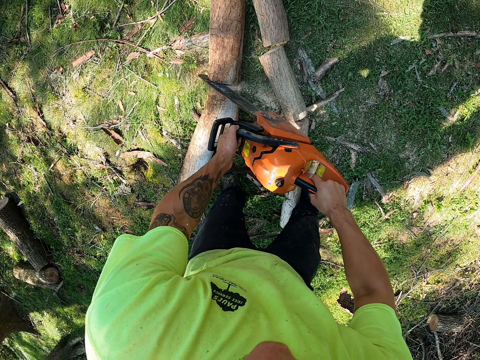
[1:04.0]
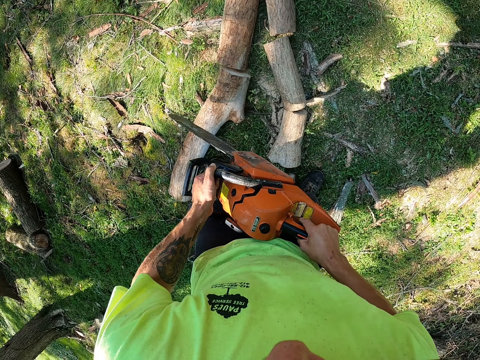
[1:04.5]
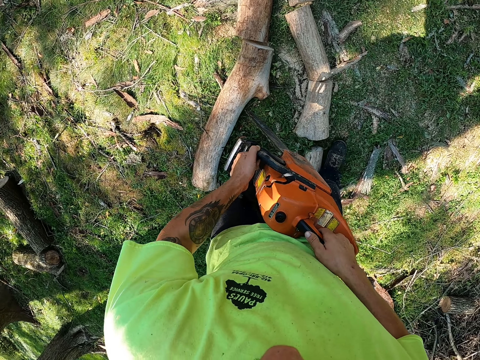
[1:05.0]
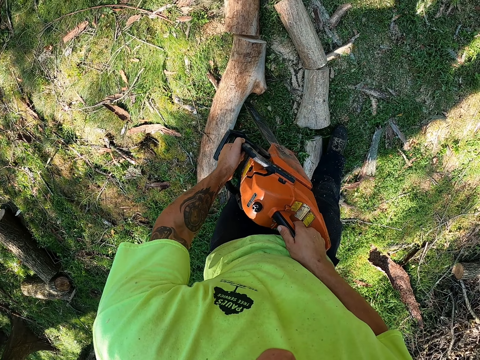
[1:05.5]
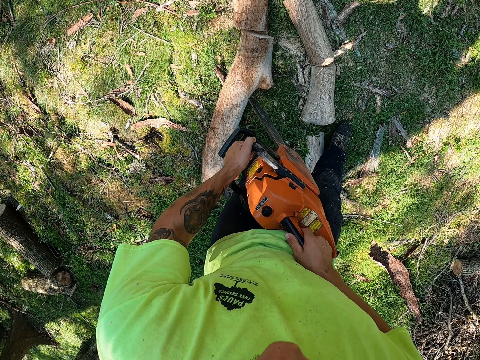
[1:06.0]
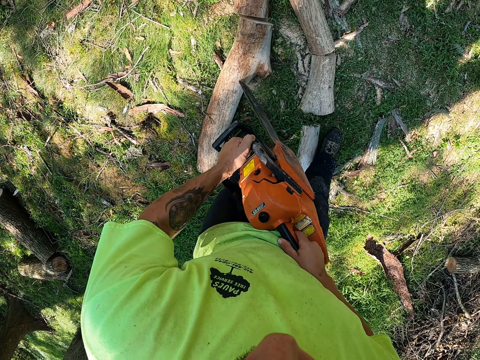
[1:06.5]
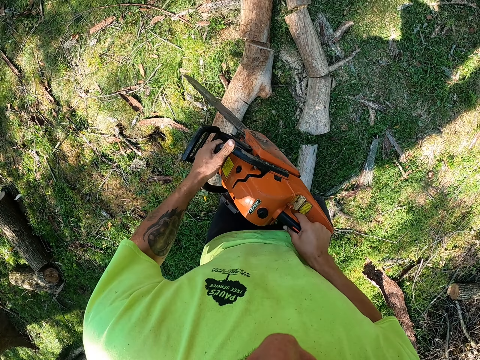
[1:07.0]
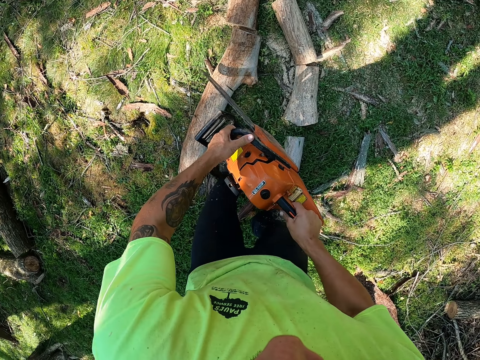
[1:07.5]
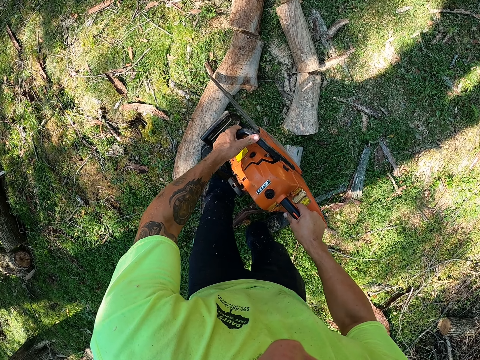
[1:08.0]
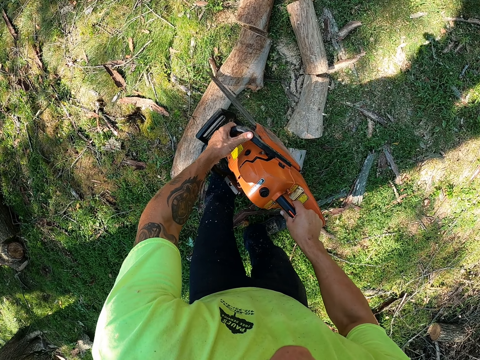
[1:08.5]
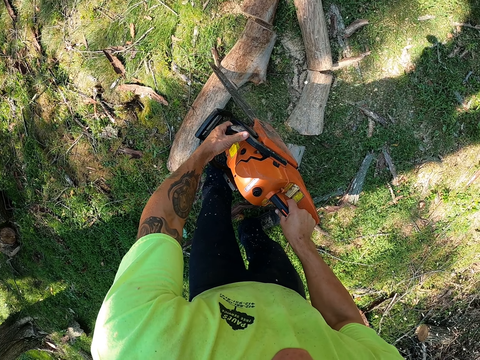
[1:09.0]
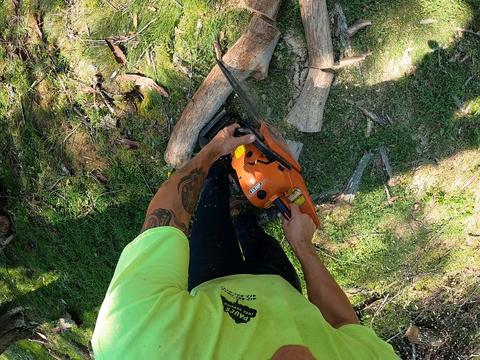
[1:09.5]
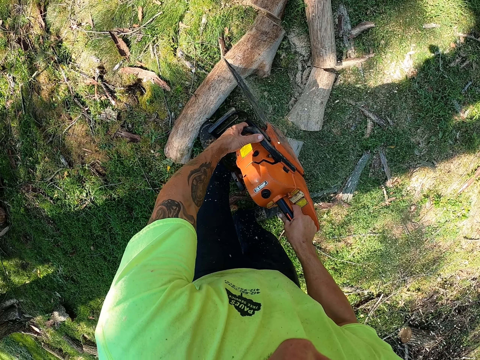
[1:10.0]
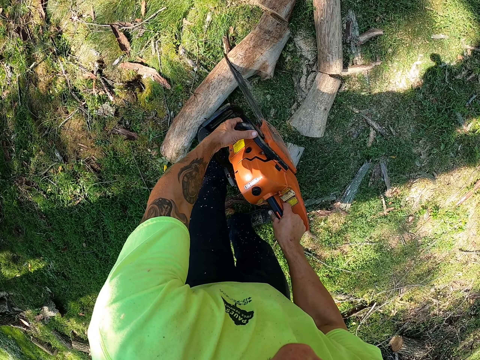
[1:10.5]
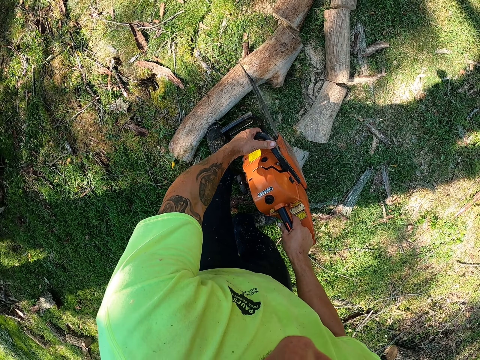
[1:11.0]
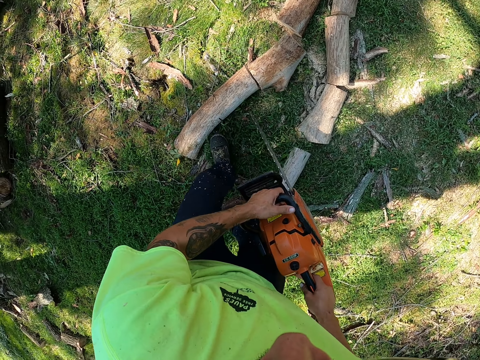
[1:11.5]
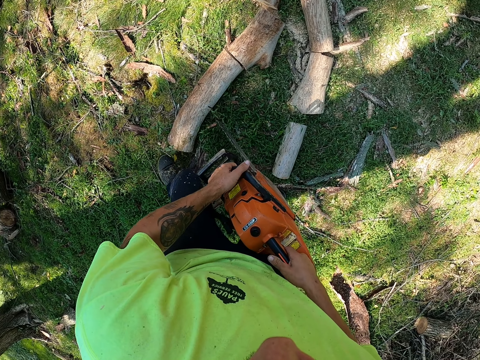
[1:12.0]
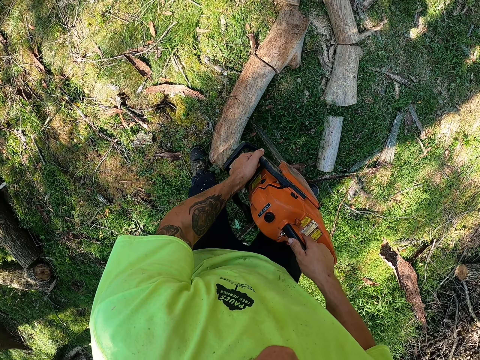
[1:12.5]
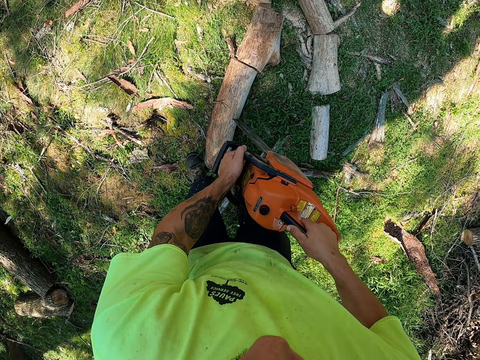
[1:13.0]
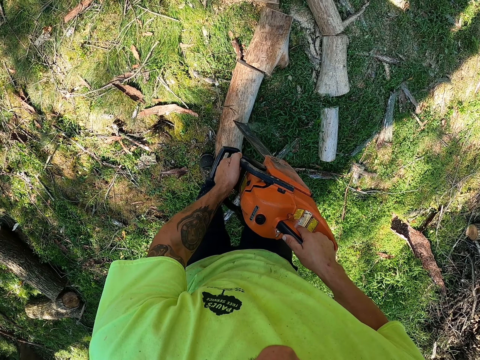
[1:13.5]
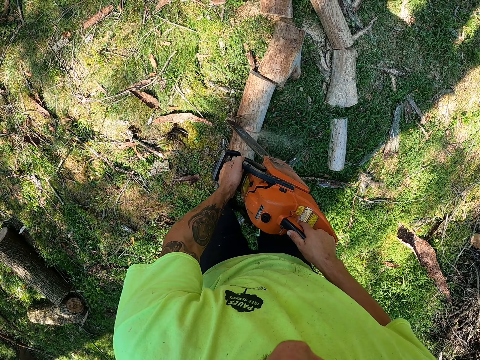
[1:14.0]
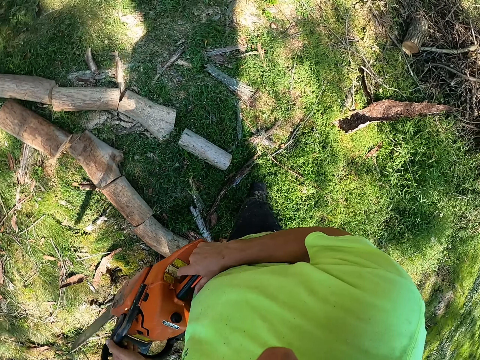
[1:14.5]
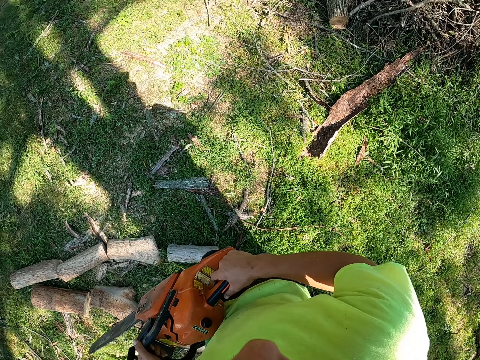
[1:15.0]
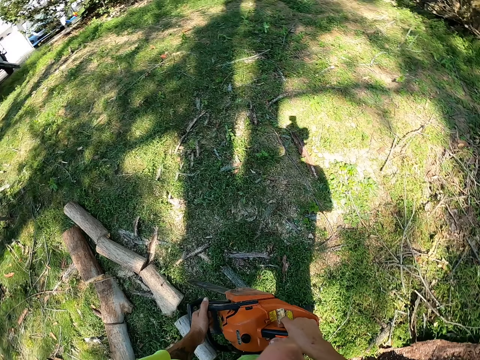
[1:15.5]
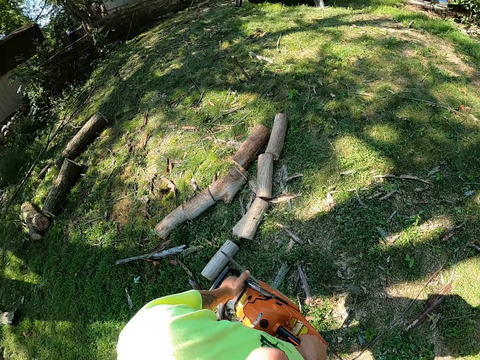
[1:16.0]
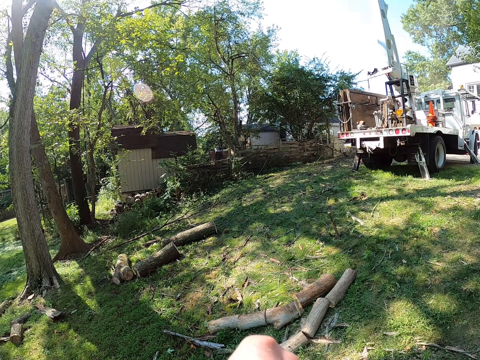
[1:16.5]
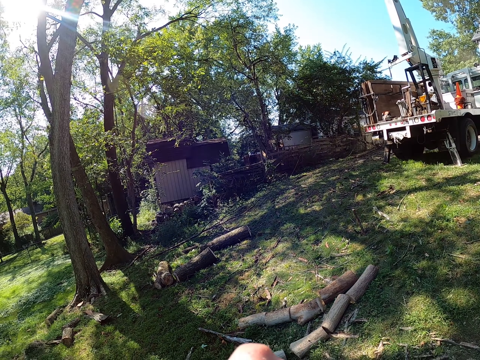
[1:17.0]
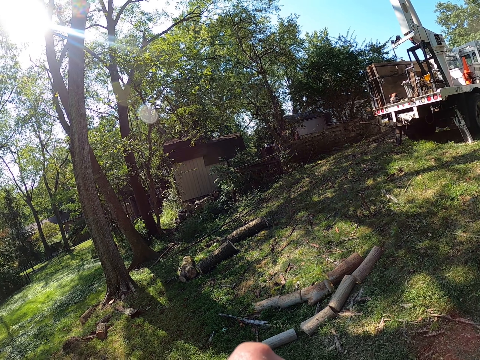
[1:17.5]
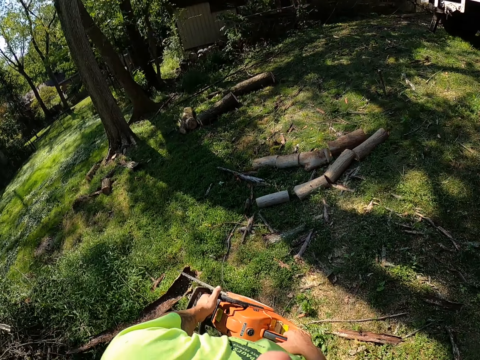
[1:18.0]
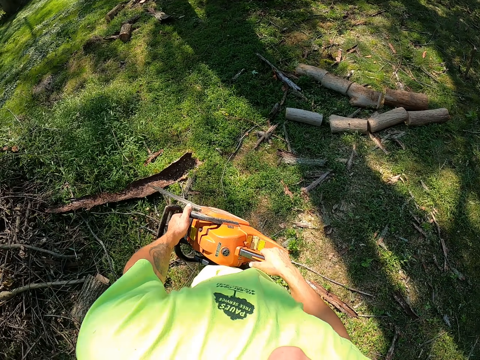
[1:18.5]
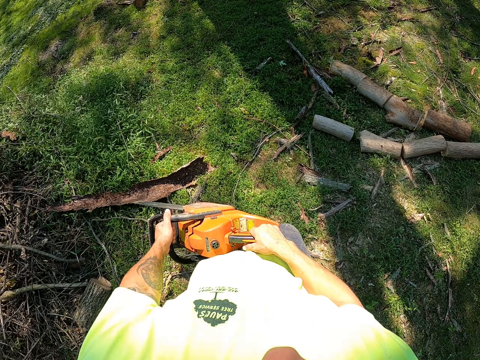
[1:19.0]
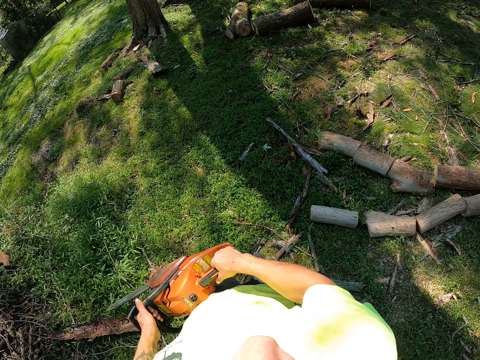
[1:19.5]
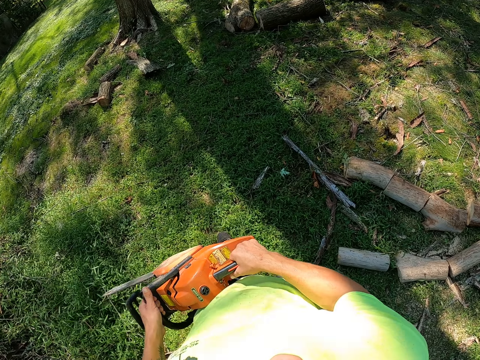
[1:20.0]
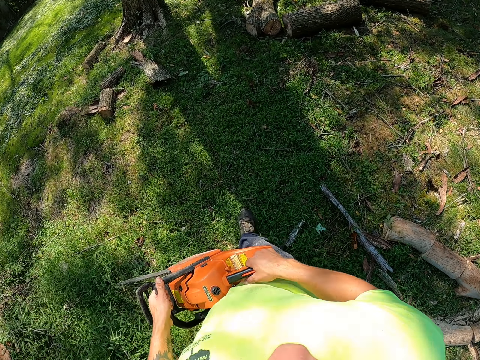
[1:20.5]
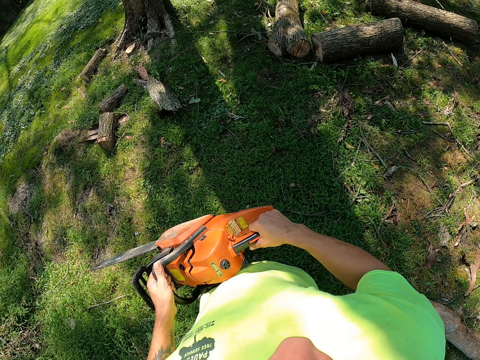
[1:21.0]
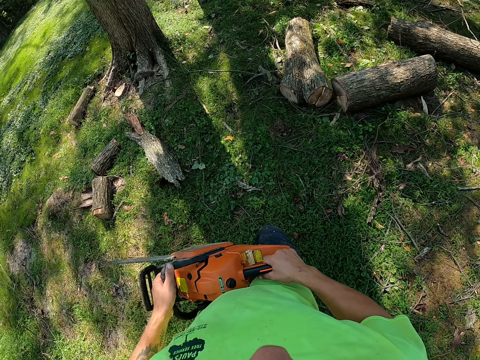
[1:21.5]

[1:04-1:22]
The camera wearer cuts the log of wood on the ground with the chainsaw in both hands. He cuts it repeatedly. He walks around the tree garden with the chainsaw in his hands.

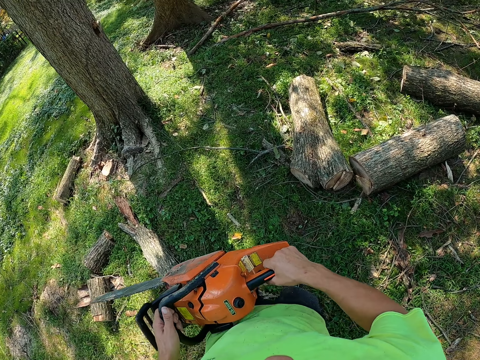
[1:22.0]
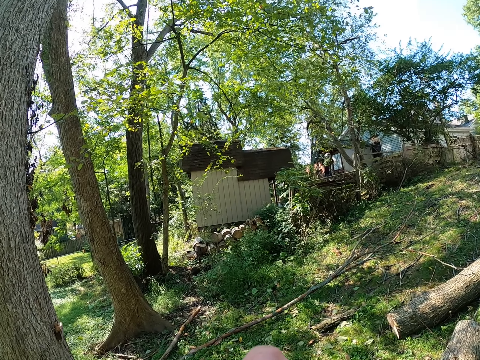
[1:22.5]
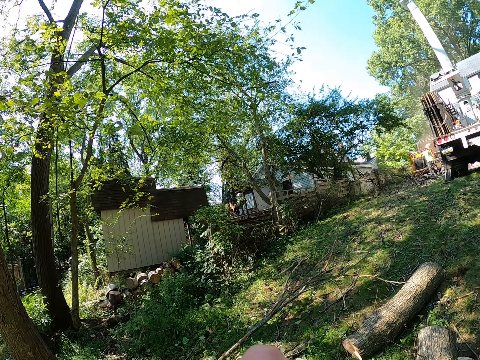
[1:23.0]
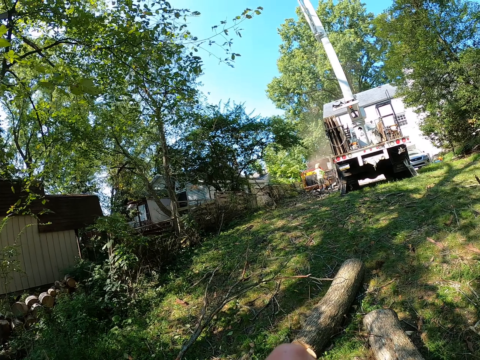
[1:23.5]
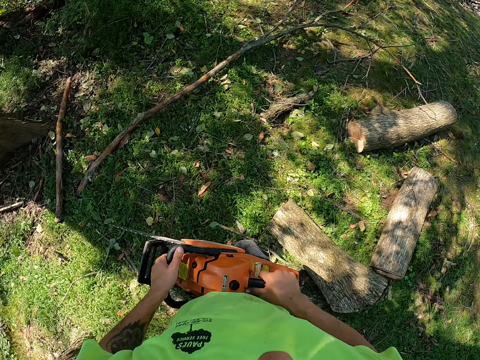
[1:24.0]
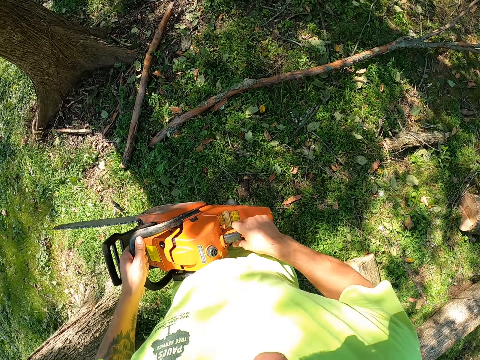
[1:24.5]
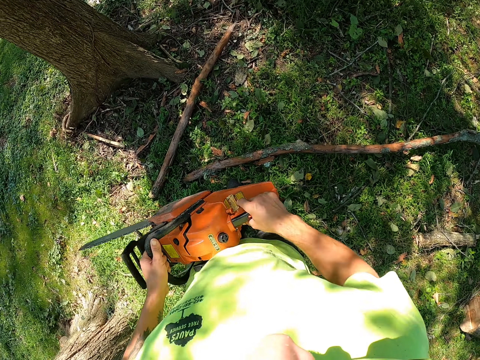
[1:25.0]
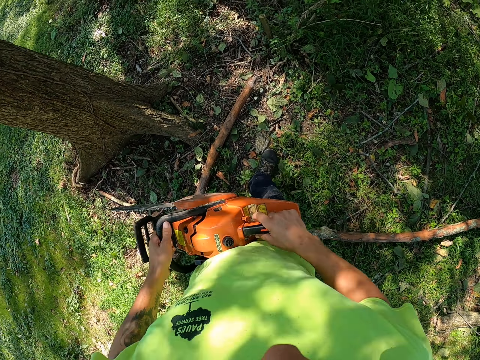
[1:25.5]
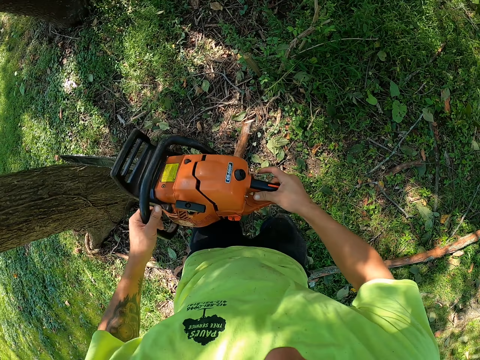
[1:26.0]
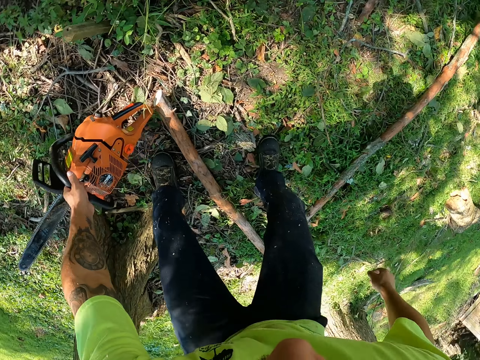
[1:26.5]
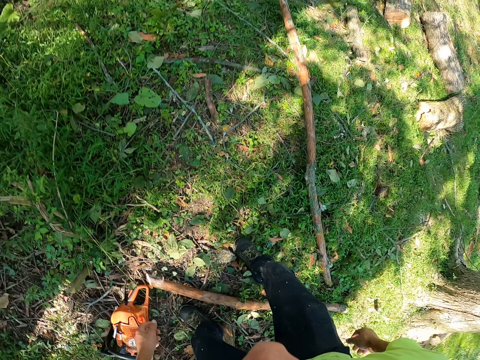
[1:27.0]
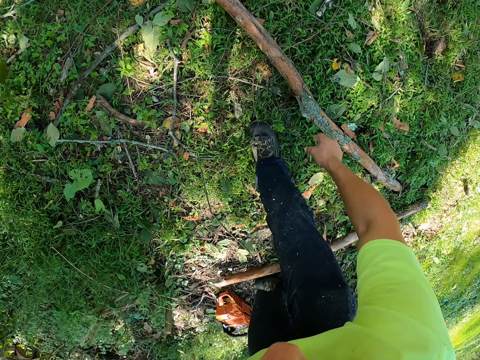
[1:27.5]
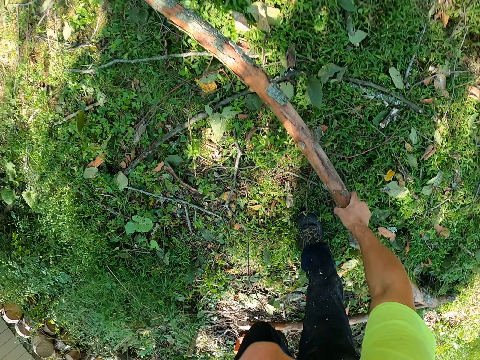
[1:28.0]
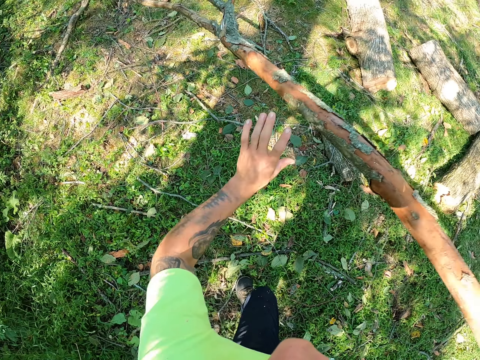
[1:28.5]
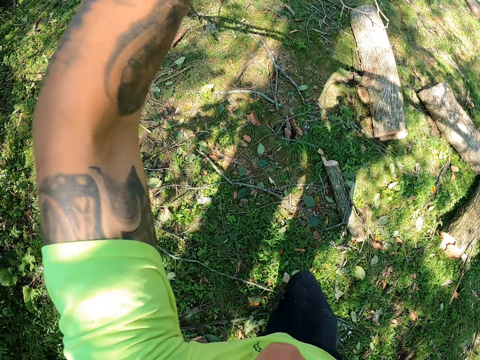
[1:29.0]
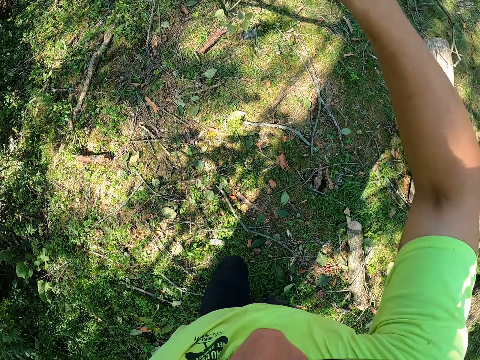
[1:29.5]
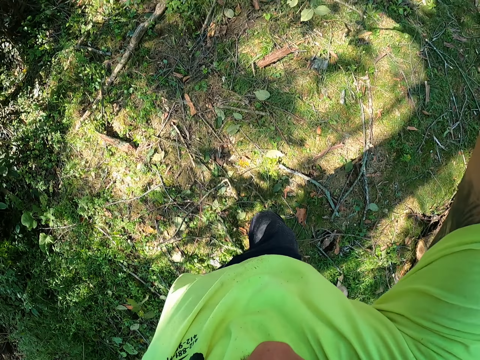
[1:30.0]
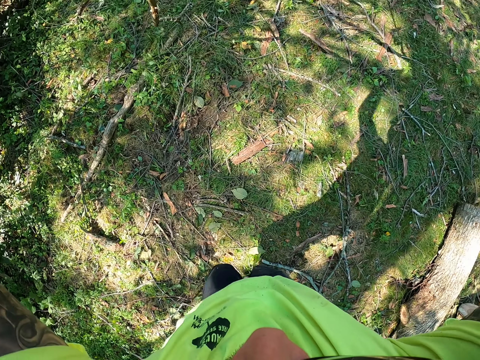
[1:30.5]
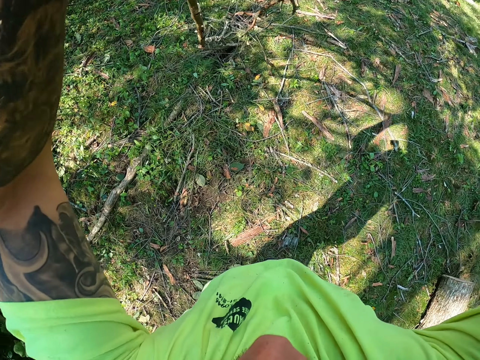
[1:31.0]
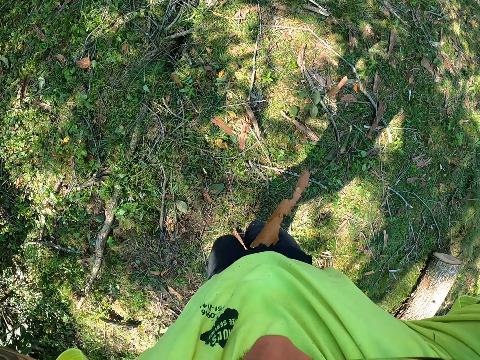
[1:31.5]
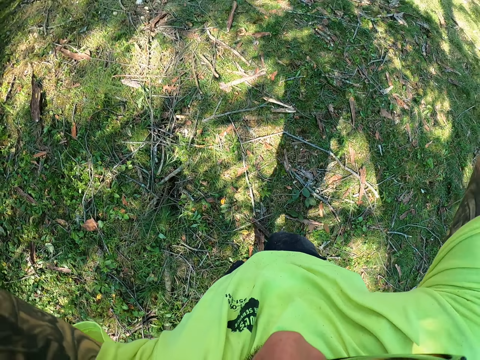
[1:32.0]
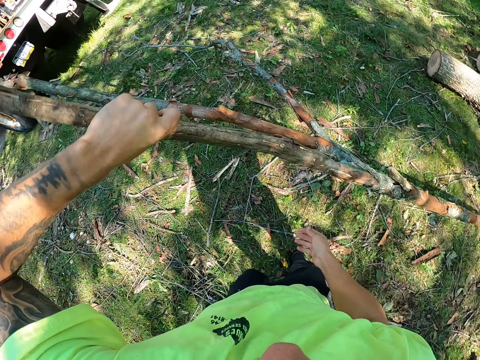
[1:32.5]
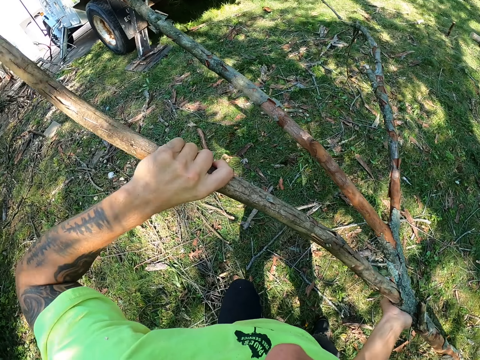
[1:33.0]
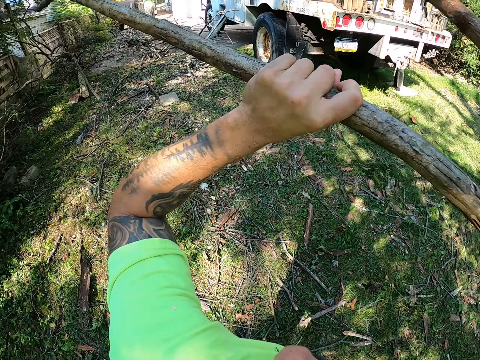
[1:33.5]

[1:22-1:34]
The camera wearer drops the chainsaw on the ground with his left hand. He picks up a tree branch from the ground with his right hand. He holds the branch with both hands.
